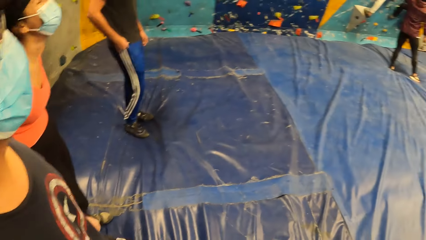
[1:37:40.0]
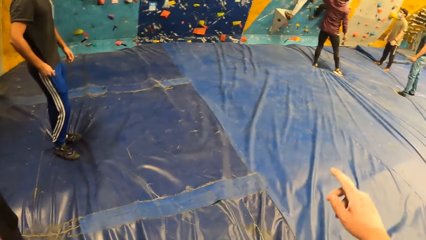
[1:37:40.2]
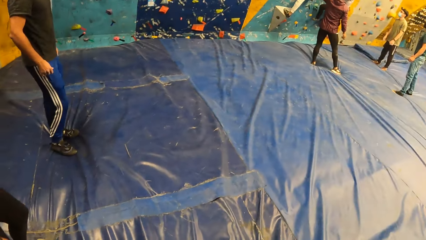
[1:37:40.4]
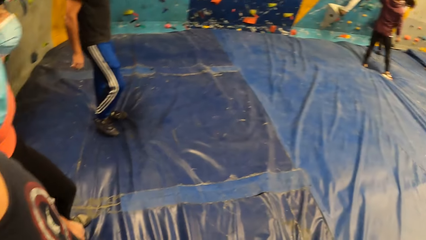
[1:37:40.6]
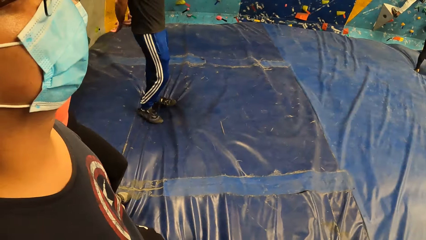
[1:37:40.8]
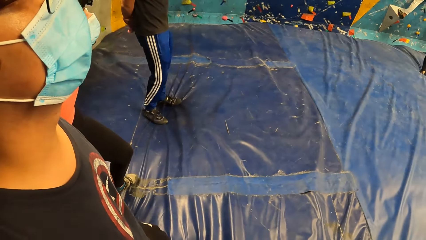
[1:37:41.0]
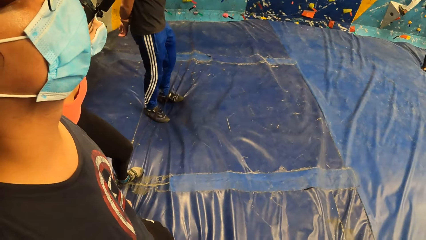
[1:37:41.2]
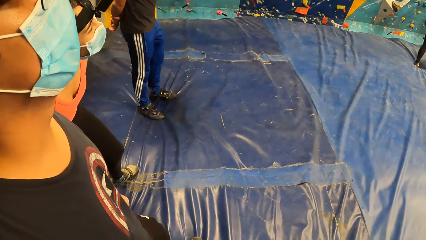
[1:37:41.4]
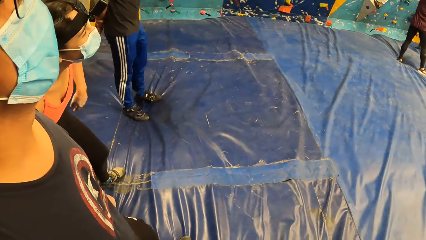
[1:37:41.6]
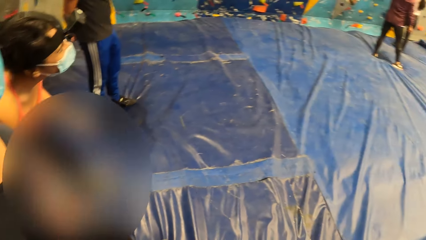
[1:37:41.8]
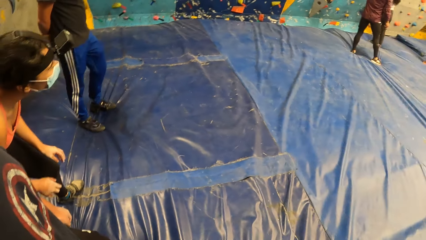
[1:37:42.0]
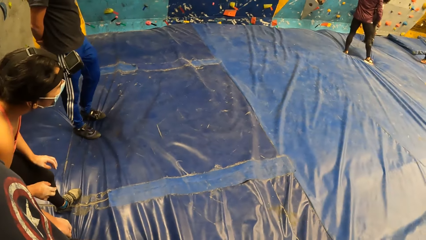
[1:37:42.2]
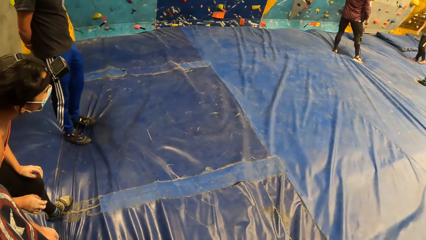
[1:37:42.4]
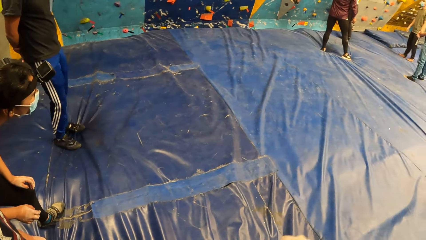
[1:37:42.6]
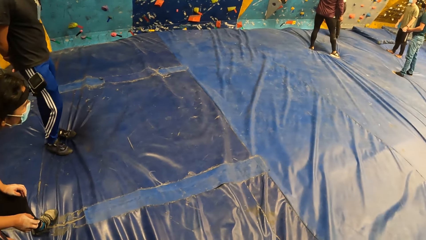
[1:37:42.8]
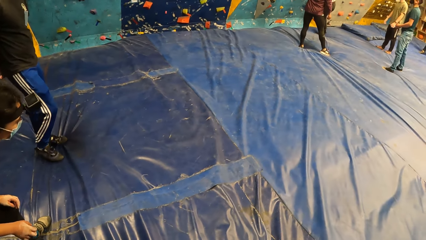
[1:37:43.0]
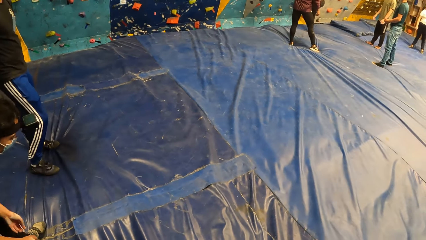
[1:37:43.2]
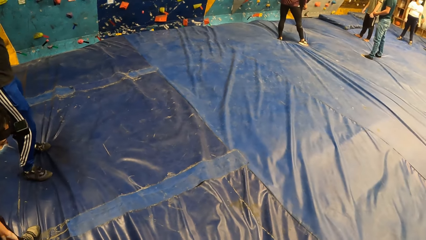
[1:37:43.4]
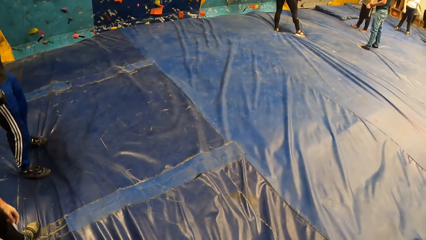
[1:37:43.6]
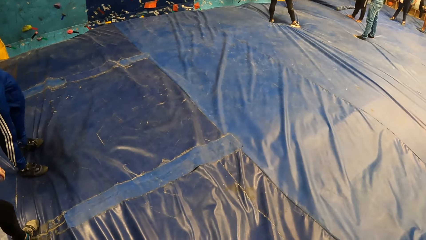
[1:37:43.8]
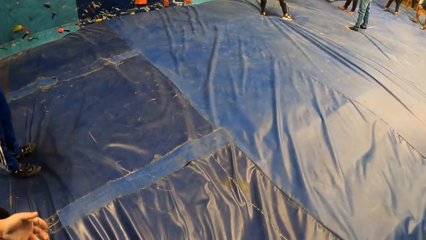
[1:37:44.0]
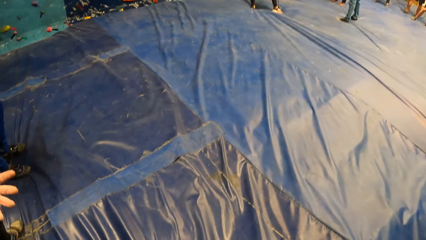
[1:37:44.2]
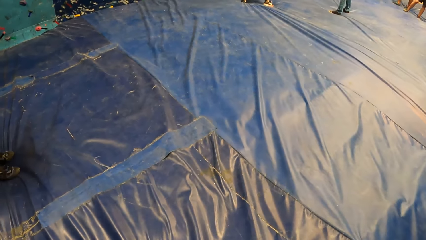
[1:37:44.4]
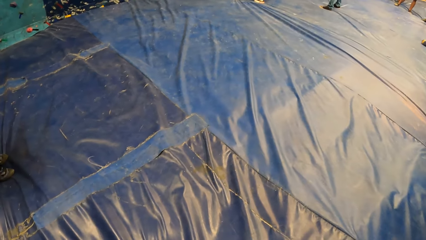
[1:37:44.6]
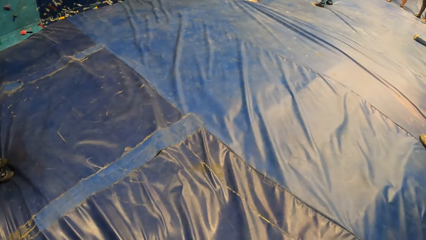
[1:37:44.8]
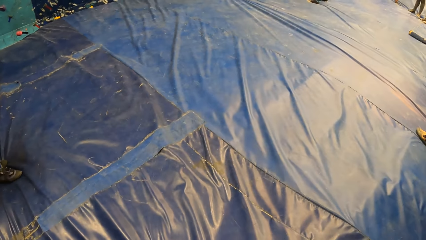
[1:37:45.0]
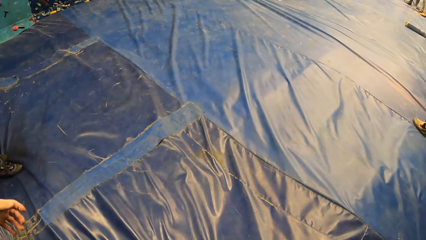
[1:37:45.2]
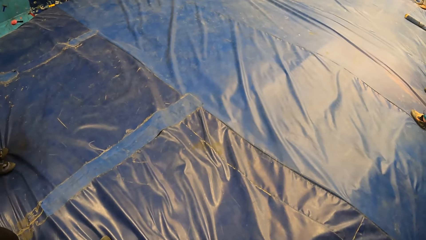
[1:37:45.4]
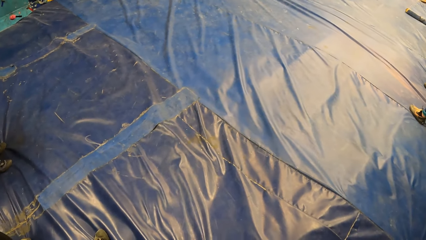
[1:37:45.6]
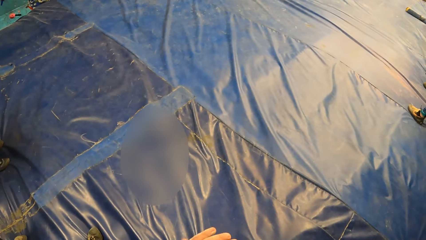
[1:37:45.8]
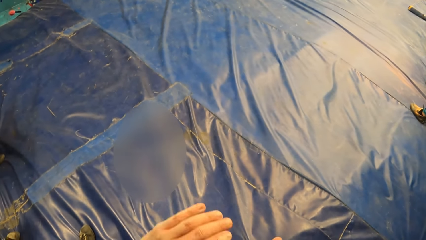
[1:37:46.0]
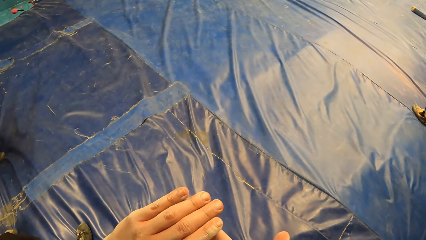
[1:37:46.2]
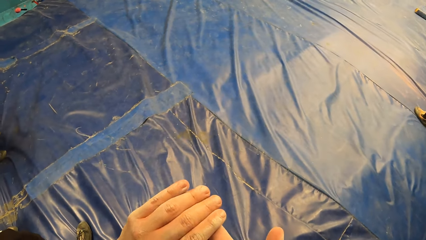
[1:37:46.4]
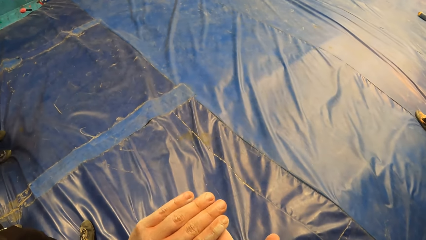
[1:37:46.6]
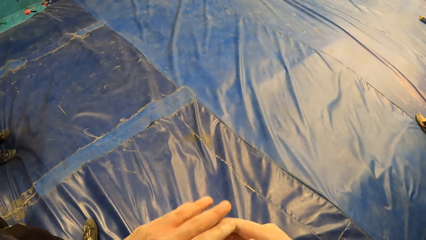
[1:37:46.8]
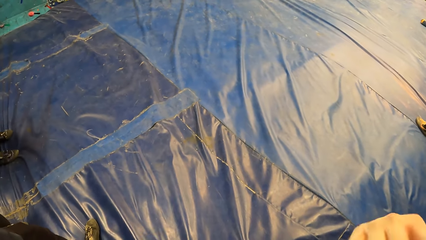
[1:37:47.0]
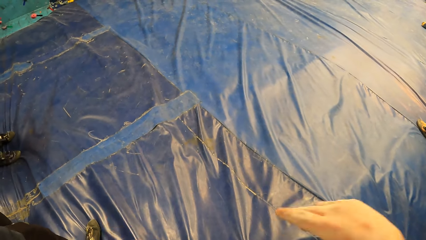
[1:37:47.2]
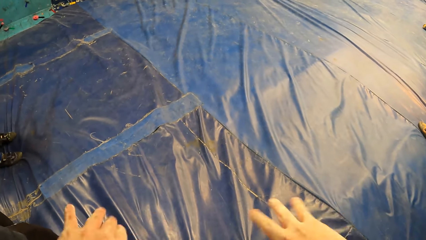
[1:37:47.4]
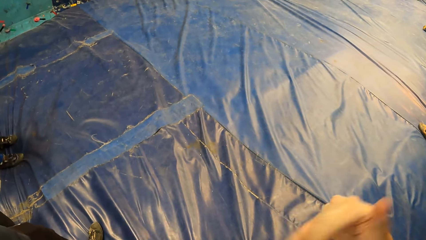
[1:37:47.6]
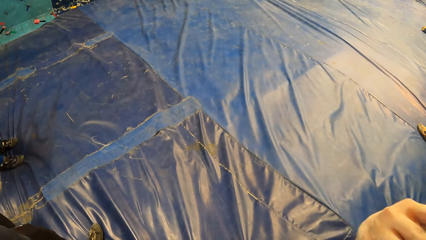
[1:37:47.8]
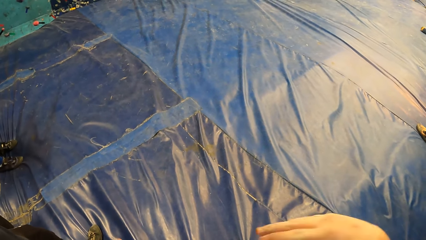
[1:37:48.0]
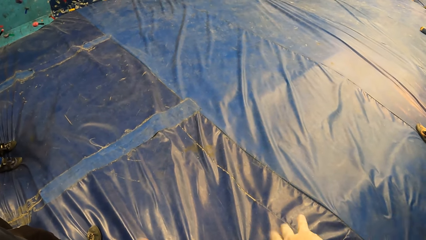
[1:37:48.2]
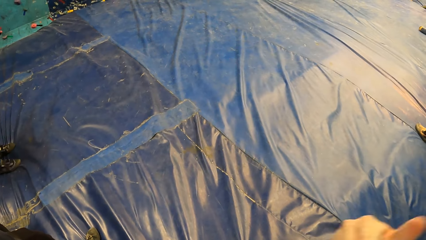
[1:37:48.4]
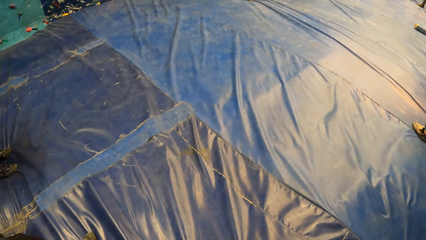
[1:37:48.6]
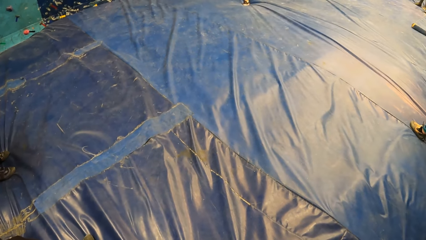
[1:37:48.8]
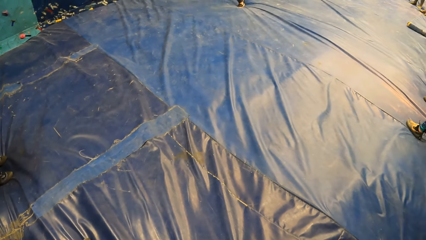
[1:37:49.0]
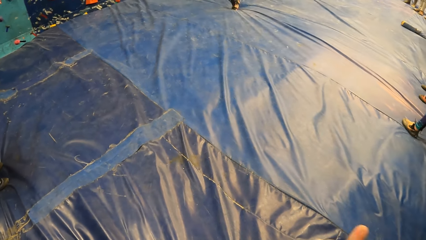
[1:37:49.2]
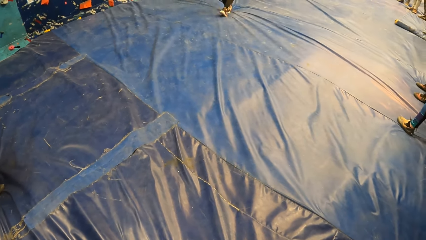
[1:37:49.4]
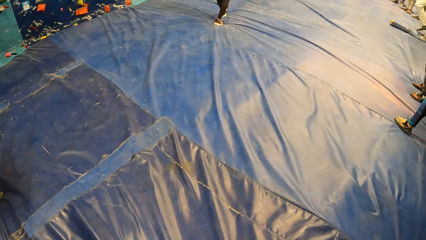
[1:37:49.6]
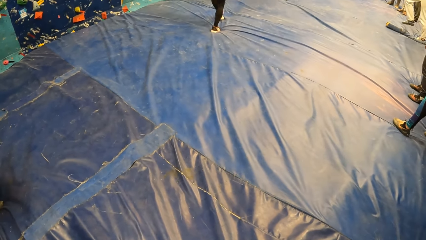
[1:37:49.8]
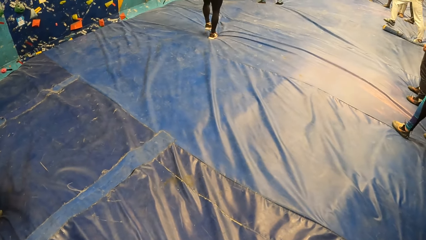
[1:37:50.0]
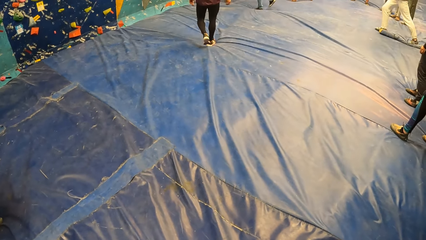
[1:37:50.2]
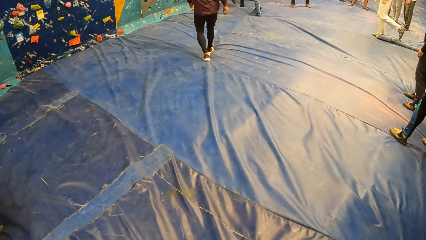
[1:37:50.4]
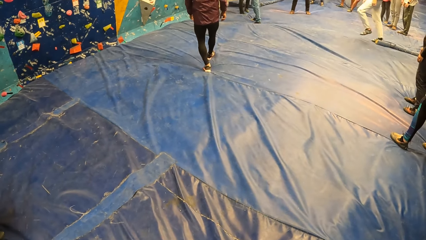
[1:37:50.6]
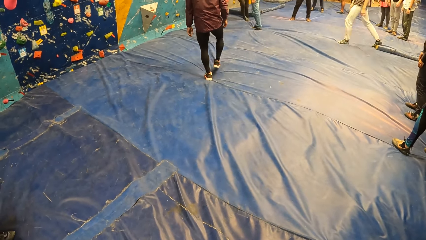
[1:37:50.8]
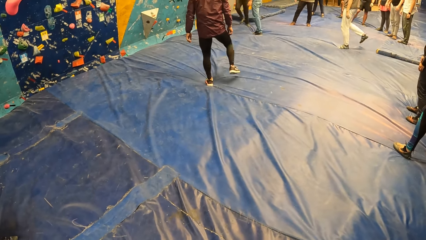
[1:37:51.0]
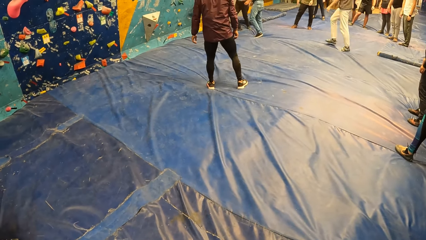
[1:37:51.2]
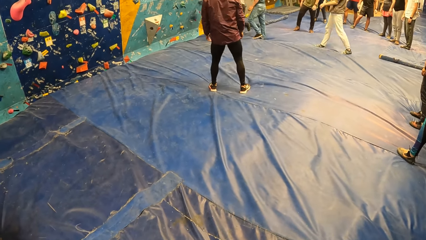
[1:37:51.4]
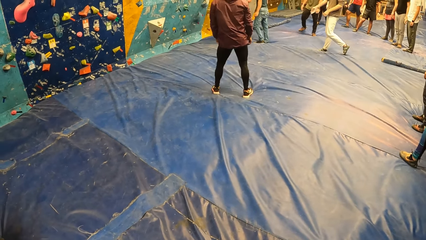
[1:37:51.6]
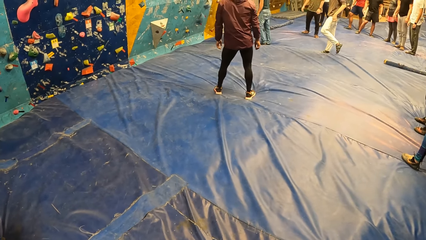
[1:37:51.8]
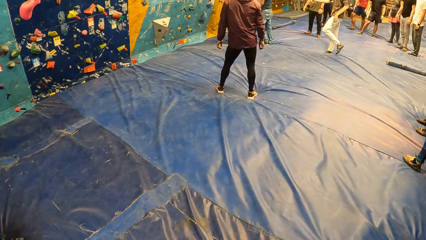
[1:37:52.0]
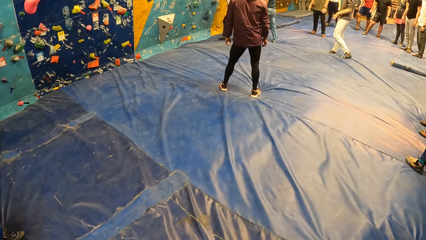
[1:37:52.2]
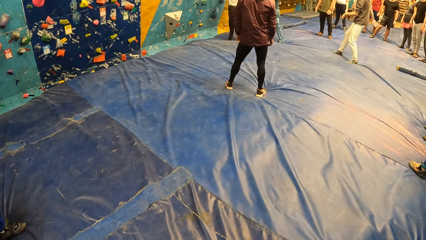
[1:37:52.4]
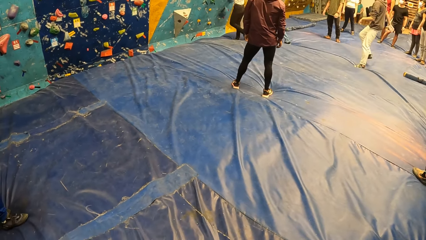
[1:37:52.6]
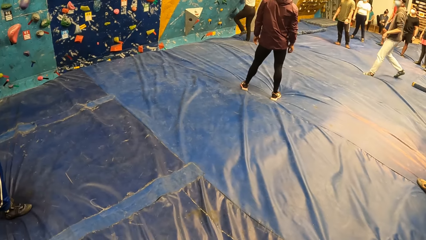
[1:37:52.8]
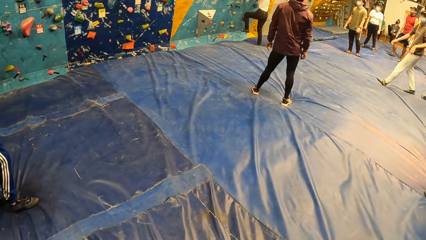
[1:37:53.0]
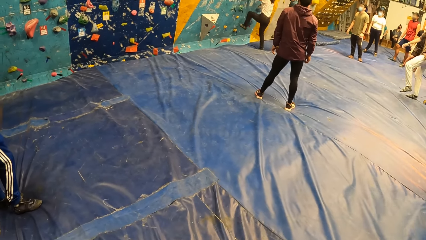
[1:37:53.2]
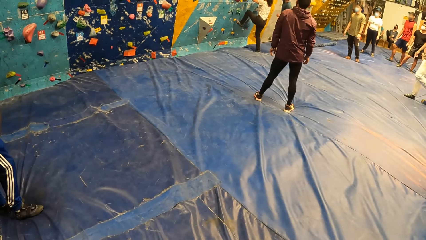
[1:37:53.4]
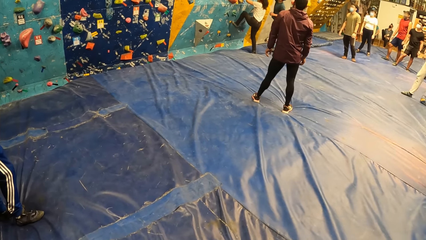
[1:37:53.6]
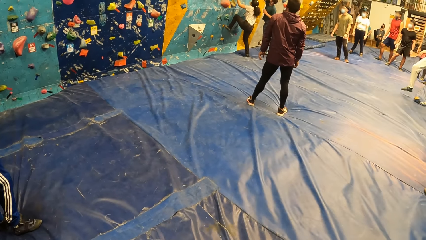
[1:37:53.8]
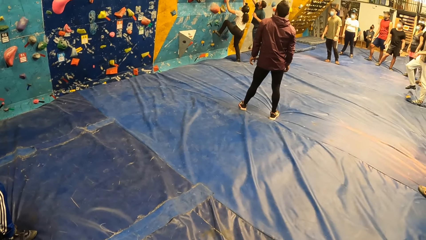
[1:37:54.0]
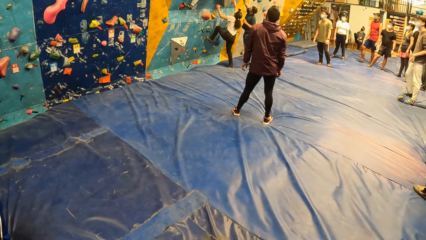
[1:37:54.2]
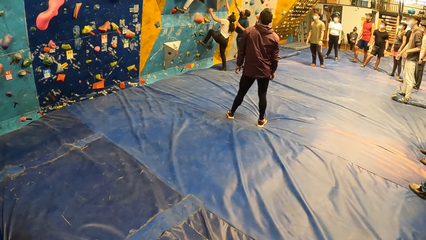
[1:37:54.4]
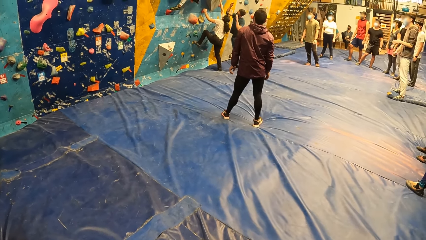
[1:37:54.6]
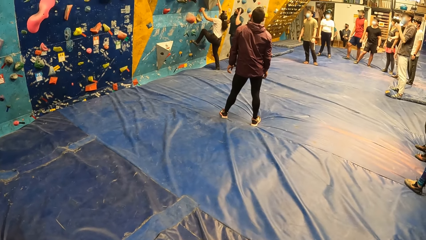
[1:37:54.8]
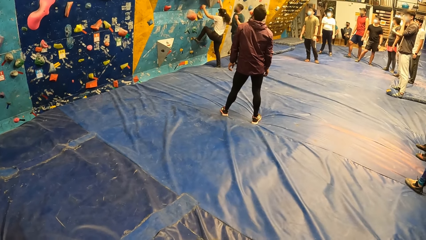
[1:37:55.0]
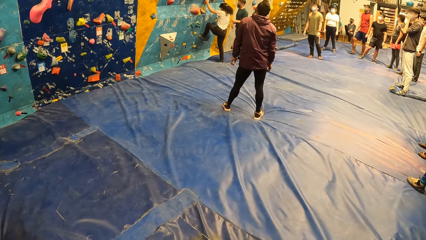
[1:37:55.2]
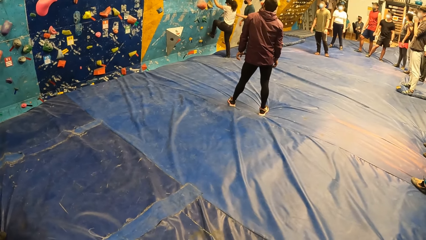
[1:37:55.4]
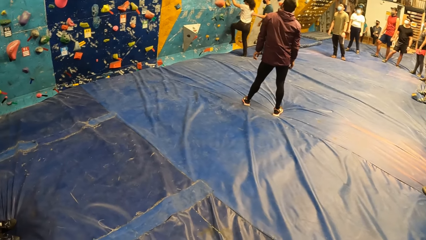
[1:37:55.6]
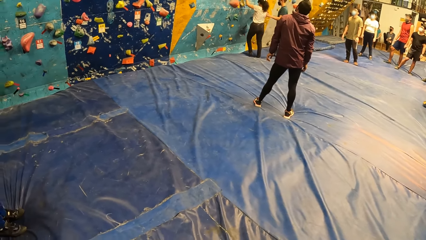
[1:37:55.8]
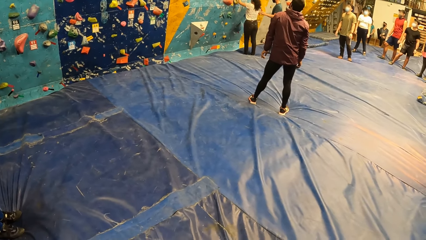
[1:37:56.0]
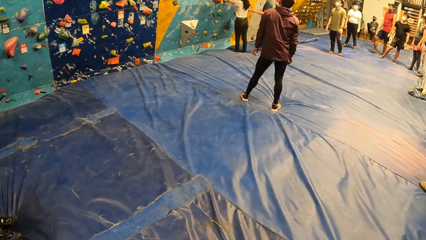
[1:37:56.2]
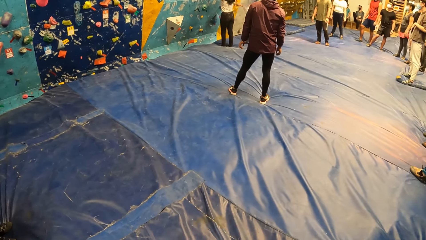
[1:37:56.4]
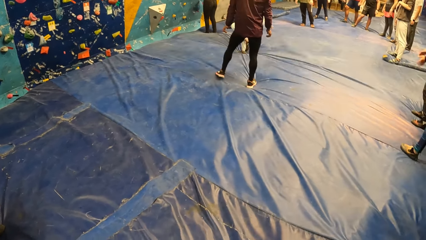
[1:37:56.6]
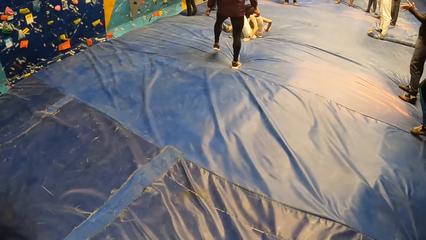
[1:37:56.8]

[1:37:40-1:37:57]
The camera wearer turns to the colleagues. He looks at the colleagues. A woman touches her knees. The camera wearer moves his hand. He holds his hands. He shakes the hands. He looks at the colleagues. Another woman climbs the wall.
